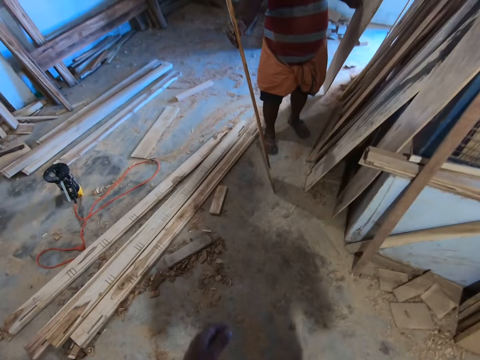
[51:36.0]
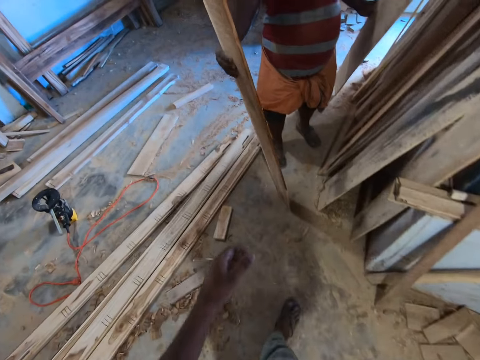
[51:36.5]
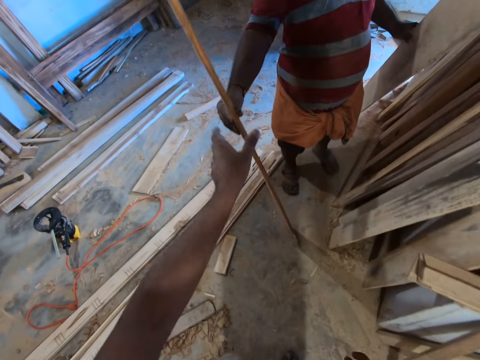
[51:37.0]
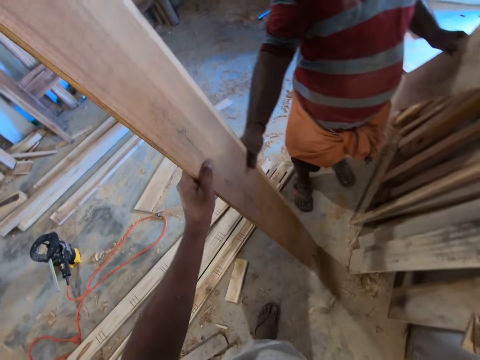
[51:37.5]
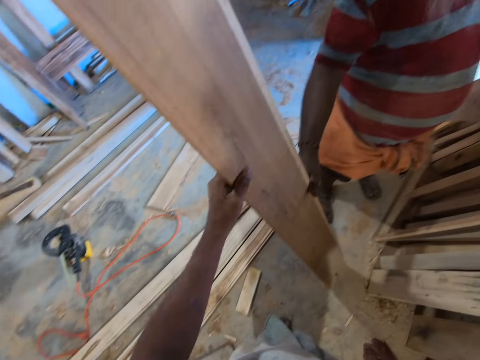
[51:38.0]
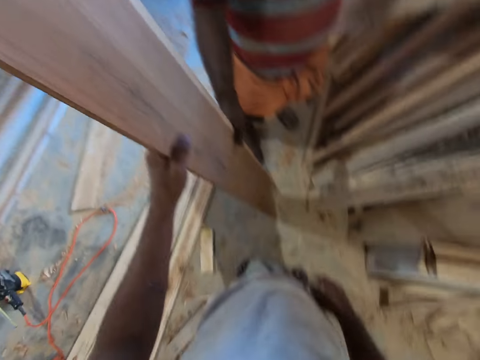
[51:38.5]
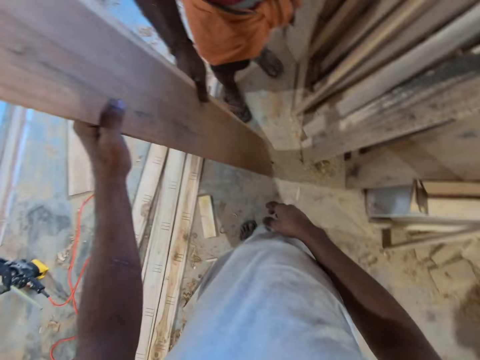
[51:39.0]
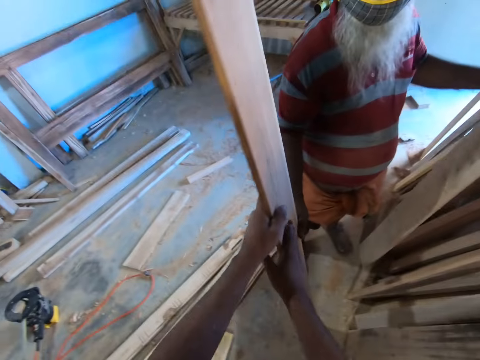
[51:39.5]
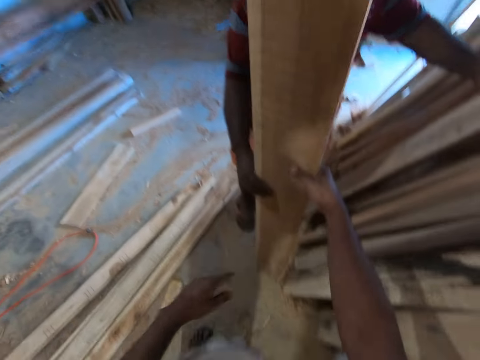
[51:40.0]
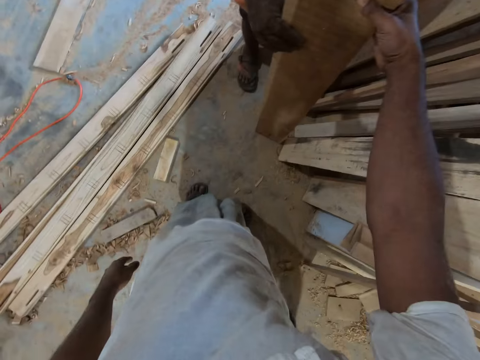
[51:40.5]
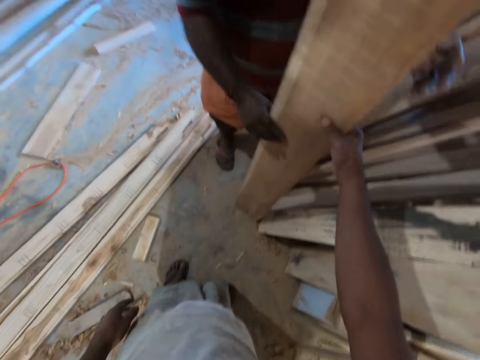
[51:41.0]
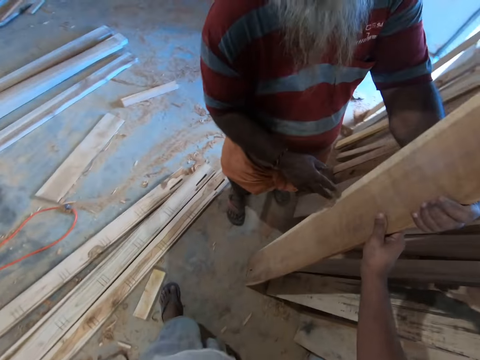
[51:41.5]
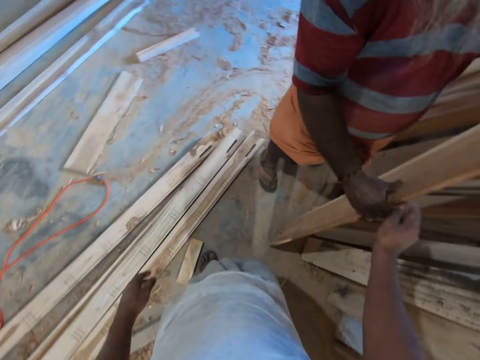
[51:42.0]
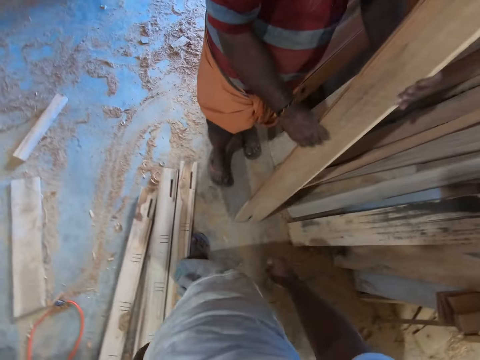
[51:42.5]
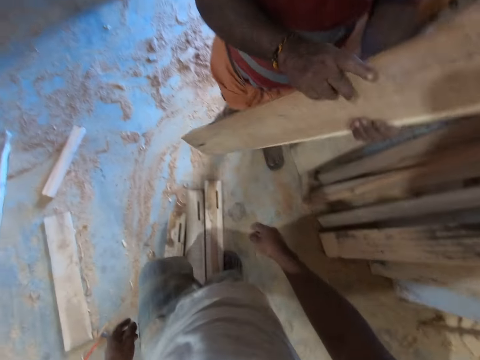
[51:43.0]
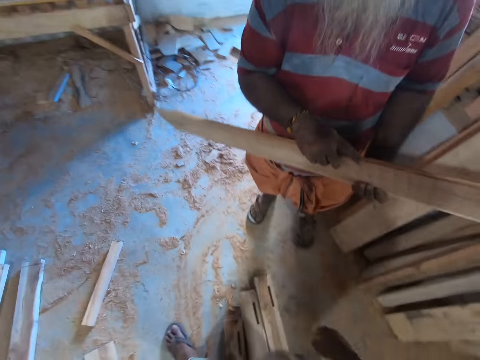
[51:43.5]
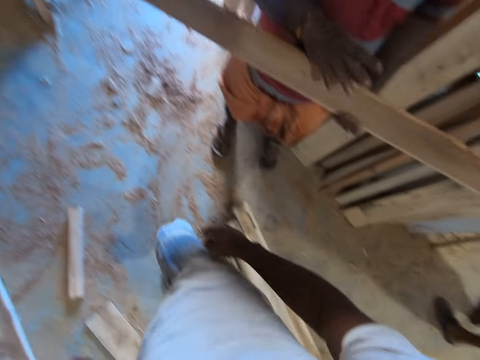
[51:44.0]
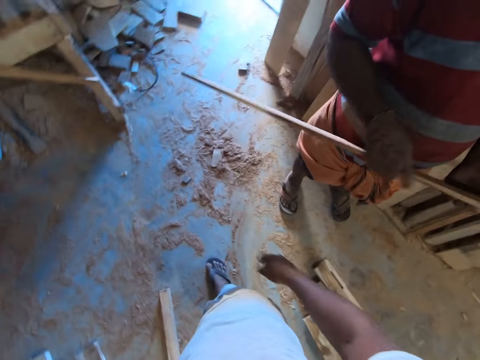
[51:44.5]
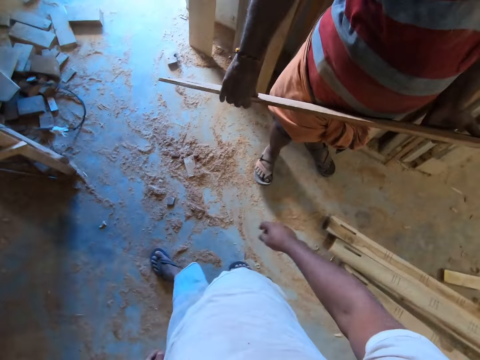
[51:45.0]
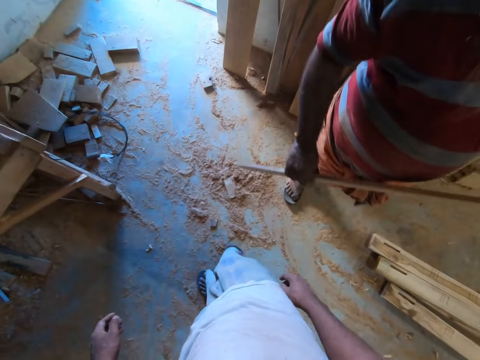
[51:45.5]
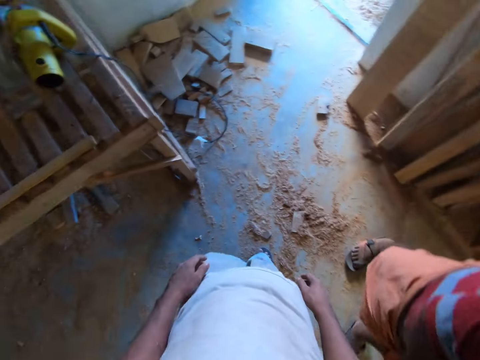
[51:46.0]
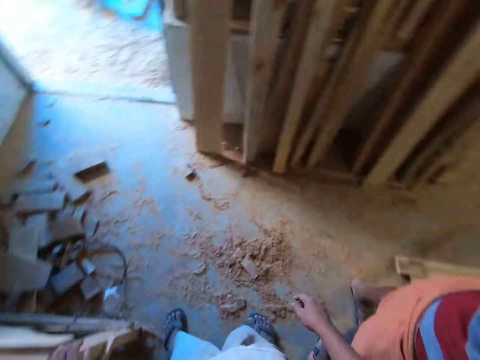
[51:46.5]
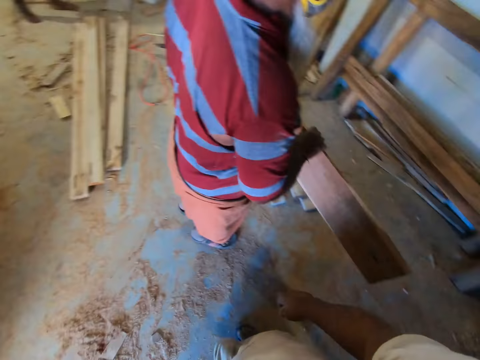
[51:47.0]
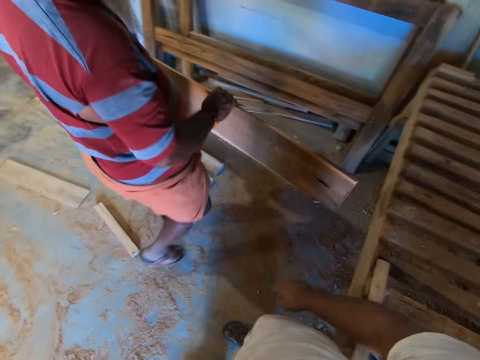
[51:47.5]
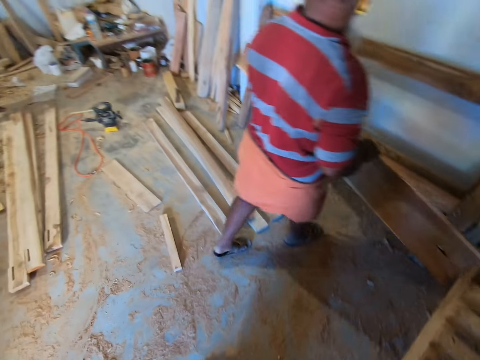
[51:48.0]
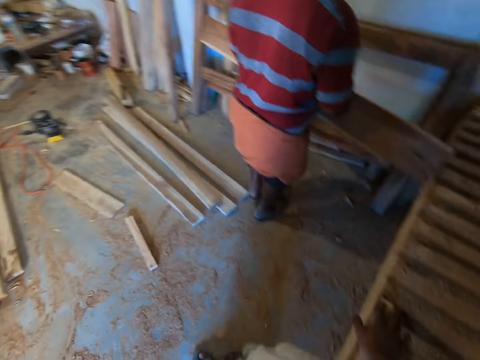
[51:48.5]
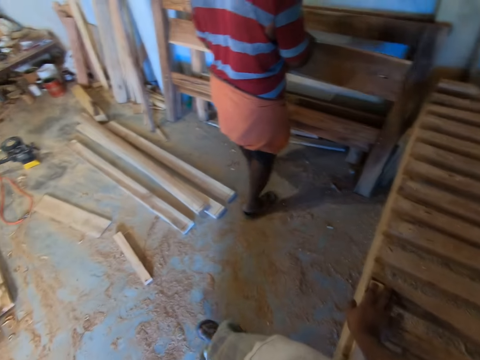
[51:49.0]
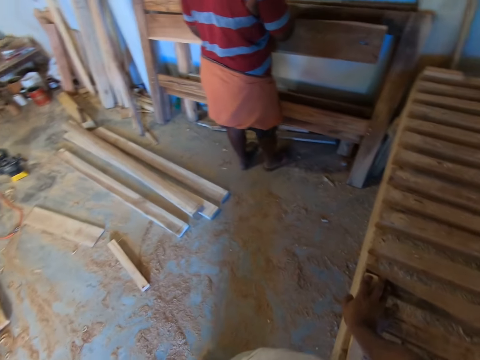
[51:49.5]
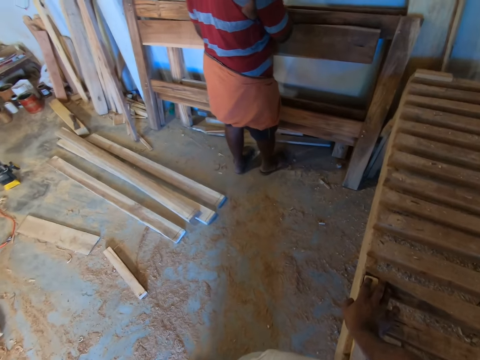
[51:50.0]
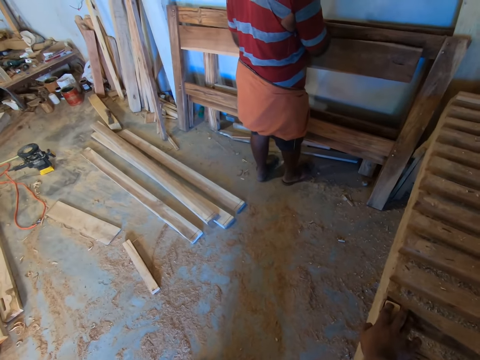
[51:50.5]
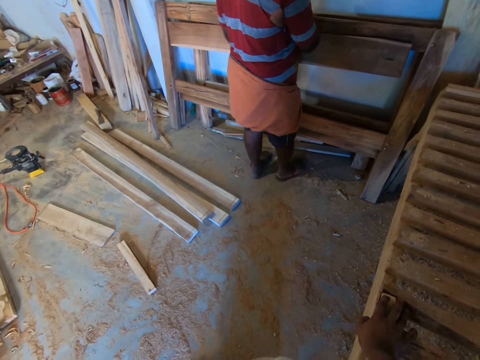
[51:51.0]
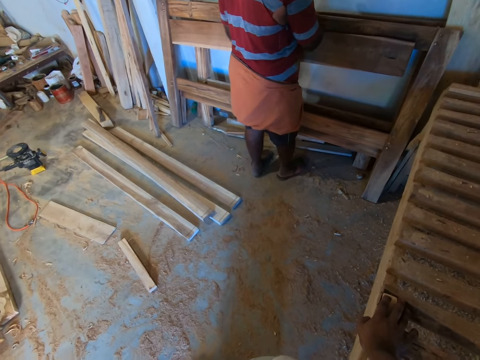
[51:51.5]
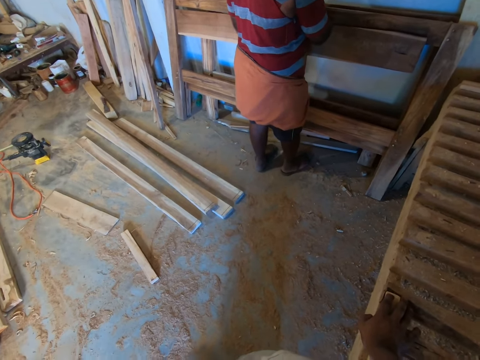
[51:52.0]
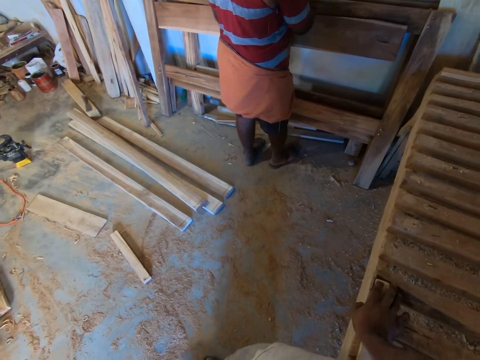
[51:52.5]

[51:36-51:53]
The camera wearer touches the wood in the man's left hand with his left hand. The man holds the wood and gives the camera wearer the wood. The camera wearer takes the wood. He touches the wood in the man's left hand with his right hand. The man slants the wood in his right hand on the stand, raises the wood by the stand with both hands, and takes the wood. The camera wearer interacts with the man. He walks in a wood workshop. The man carries the wood and places the wood in both hands on a wooden frame by the wall.

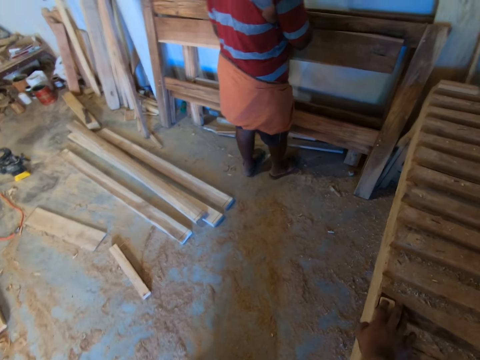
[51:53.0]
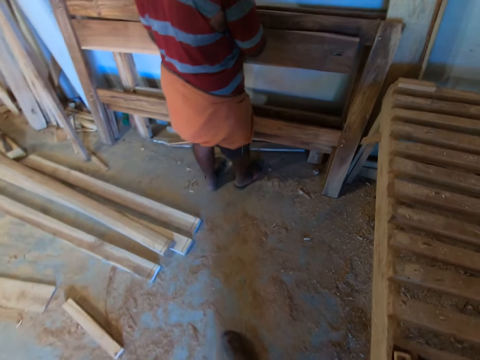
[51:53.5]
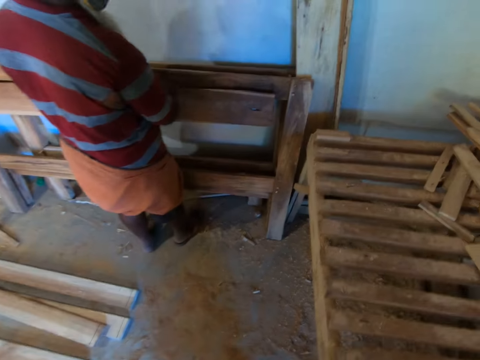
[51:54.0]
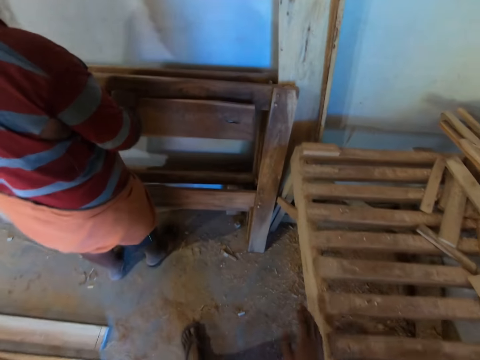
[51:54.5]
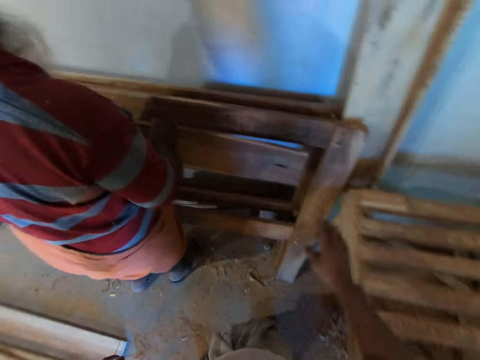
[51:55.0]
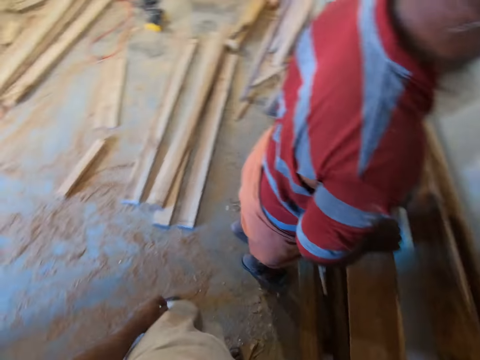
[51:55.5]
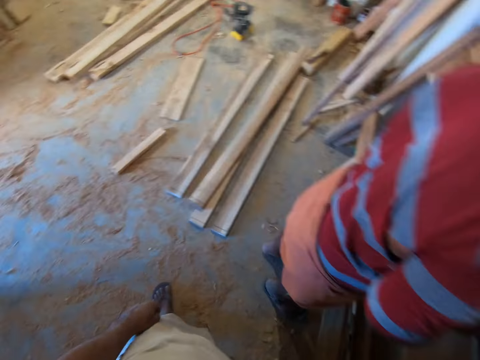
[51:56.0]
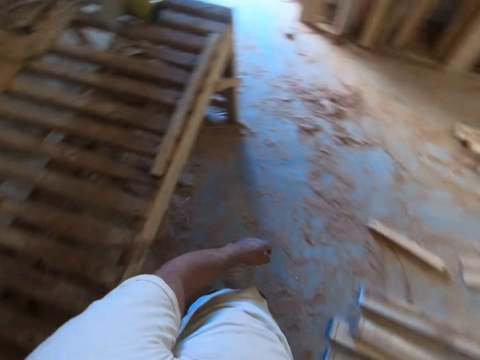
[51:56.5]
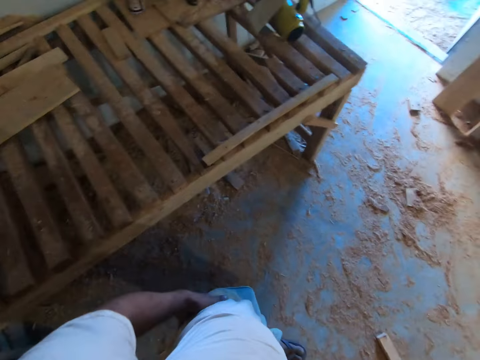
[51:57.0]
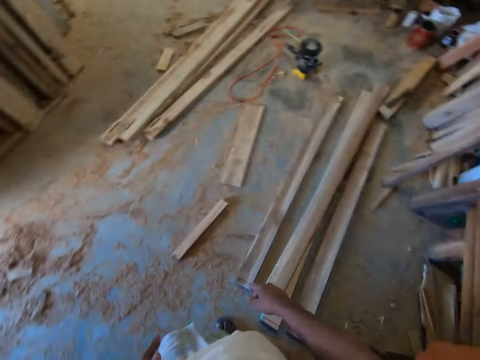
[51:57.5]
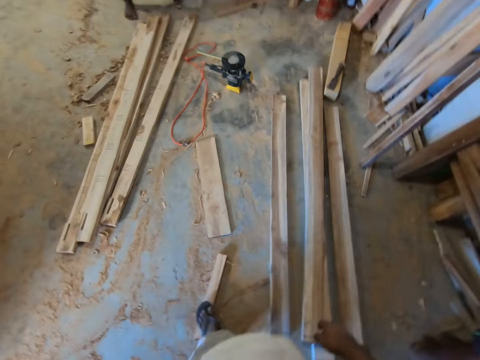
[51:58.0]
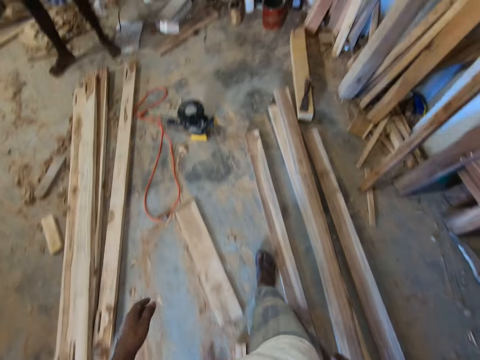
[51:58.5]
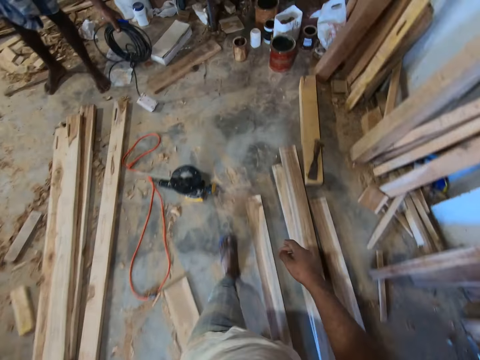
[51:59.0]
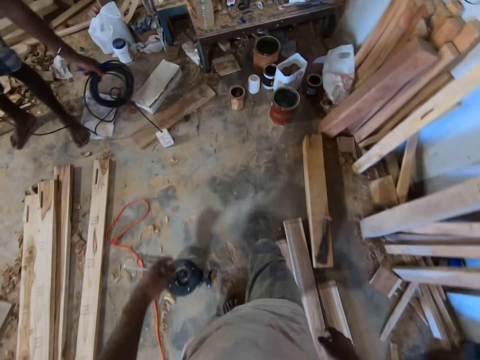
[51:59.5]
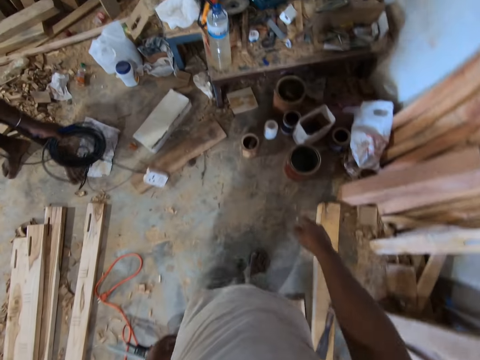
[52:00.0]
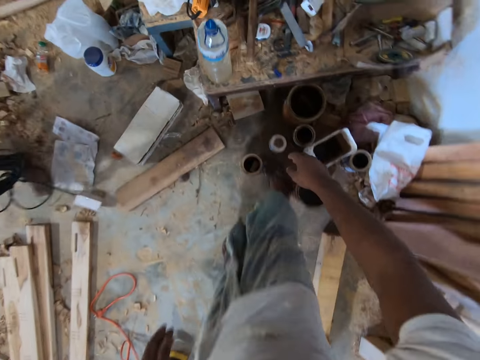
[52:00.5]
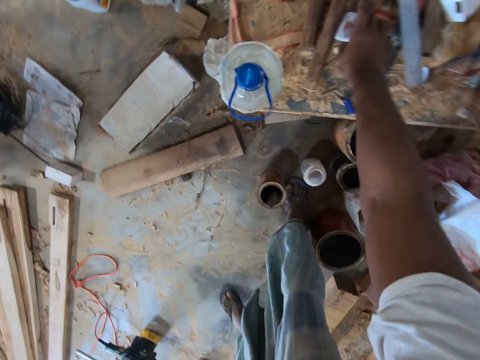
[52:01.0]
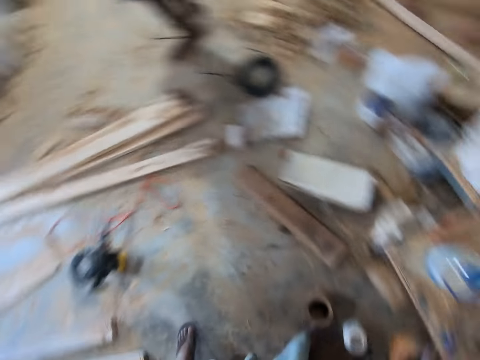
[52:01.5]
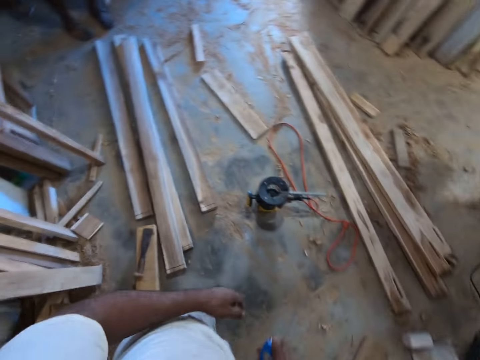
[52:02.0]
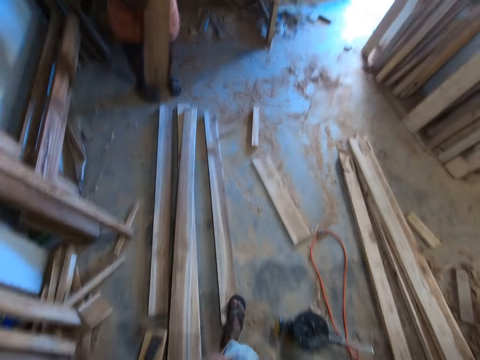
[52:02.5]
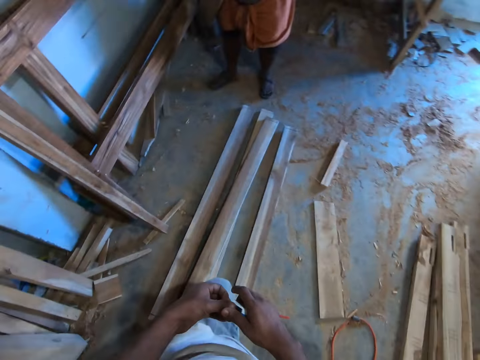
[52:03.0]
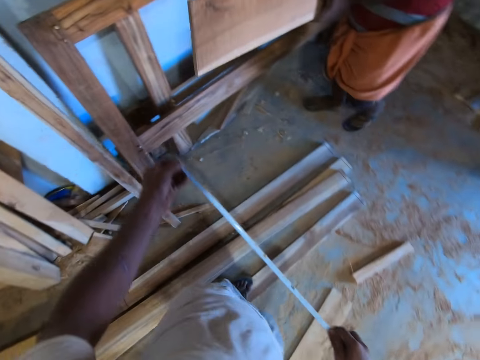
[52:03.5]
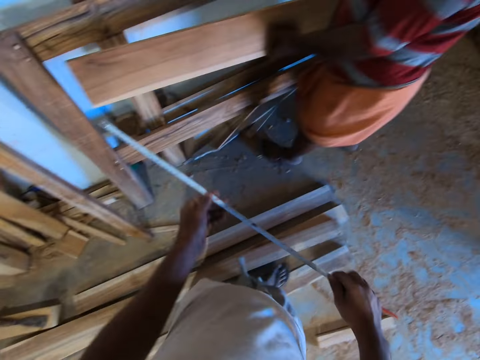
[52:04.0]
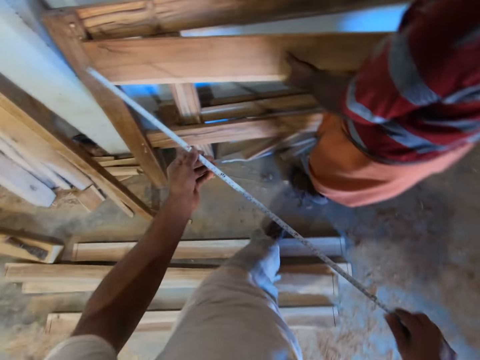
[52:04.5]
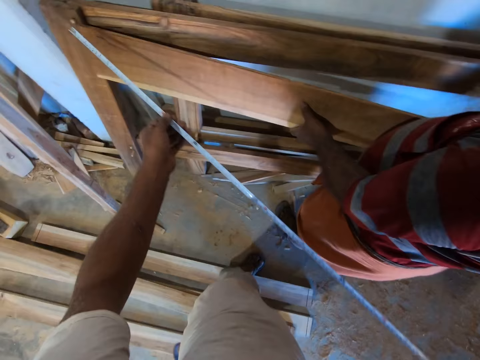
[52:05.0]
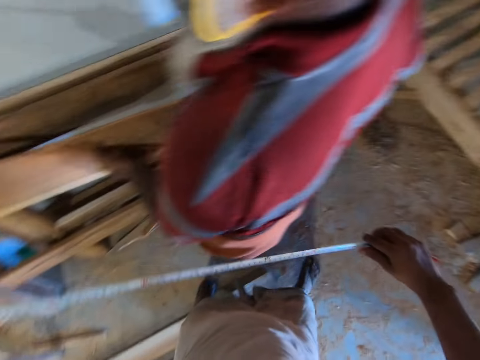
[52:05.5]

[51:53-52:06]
The camera wearer holds a wood frame. He walks towards a work table in the workshop. He walks in the wood workshop. A man drops a cord on the floor with his left hand. The camera wearer picks up a measuring tape from the work table with his right hand. He pulls the measuring tape in his right hand with his left hand. He unfolds the measuring tape. He measures the wood in the other man's hands with the measuring tape in both hands.
